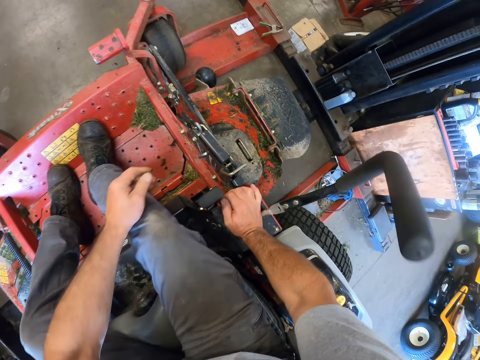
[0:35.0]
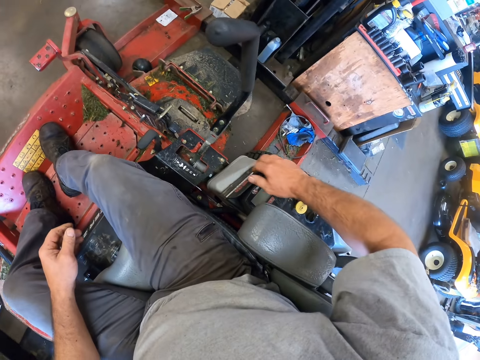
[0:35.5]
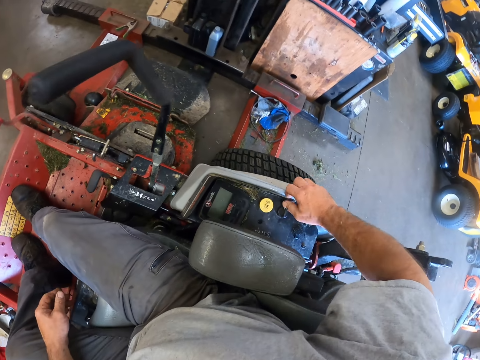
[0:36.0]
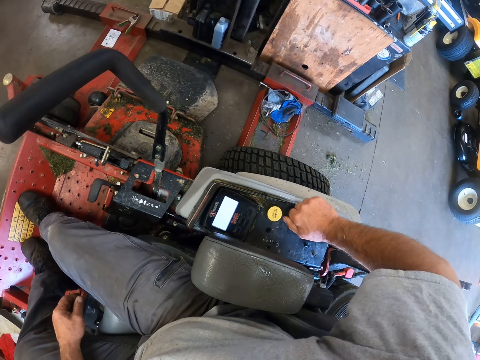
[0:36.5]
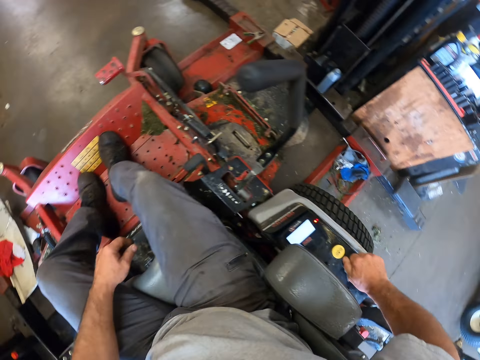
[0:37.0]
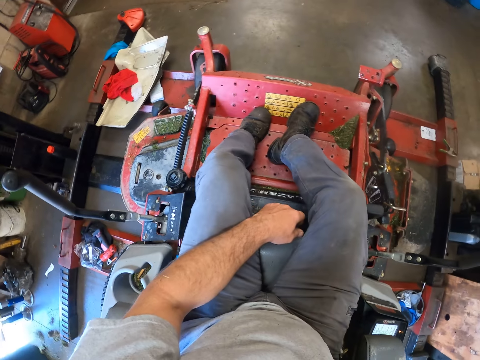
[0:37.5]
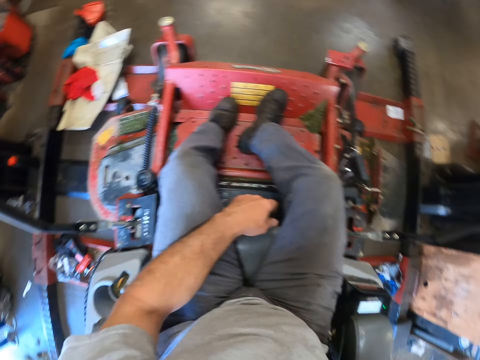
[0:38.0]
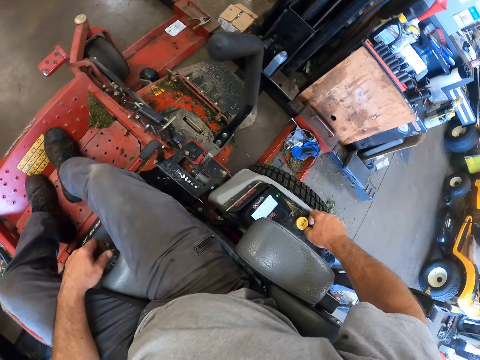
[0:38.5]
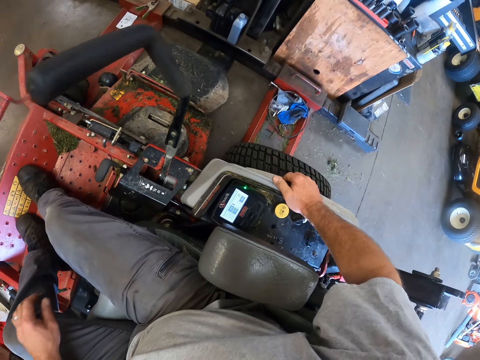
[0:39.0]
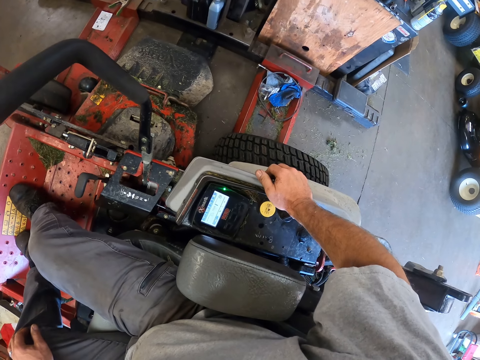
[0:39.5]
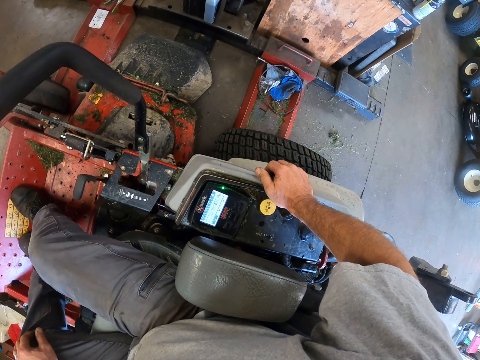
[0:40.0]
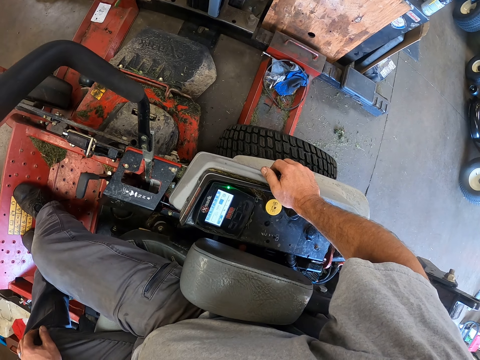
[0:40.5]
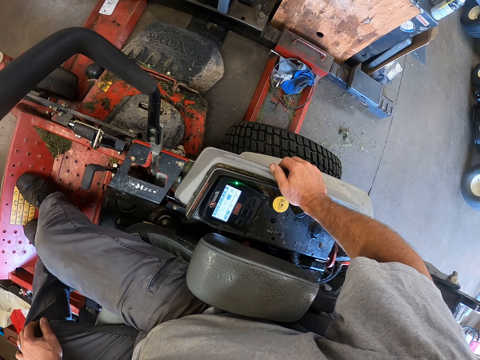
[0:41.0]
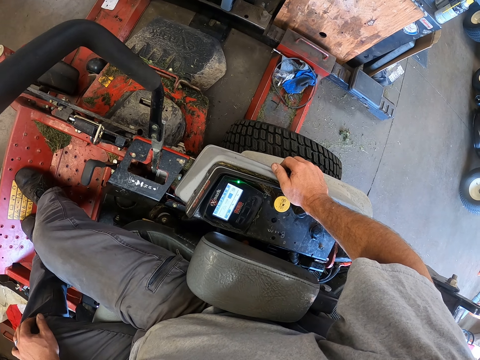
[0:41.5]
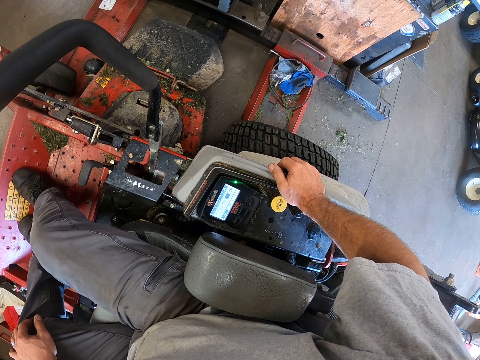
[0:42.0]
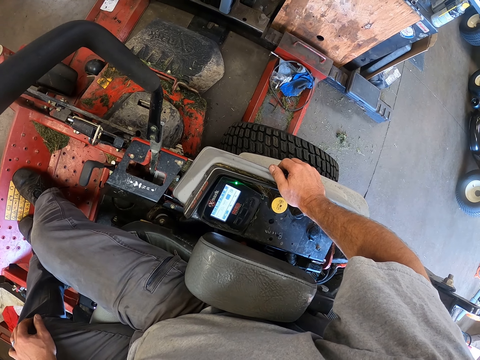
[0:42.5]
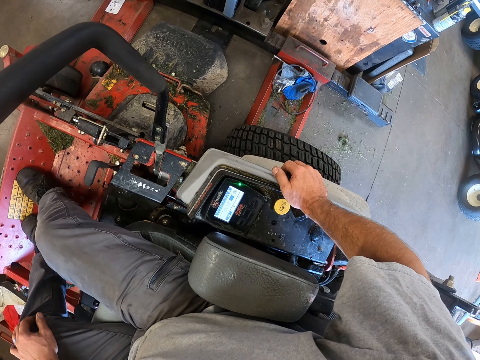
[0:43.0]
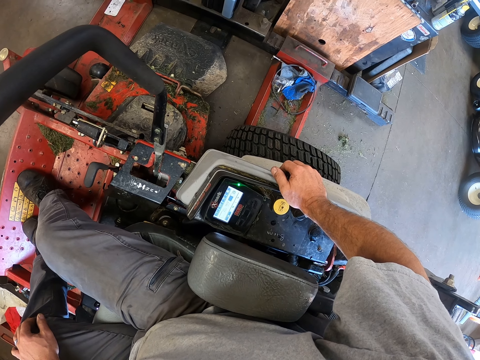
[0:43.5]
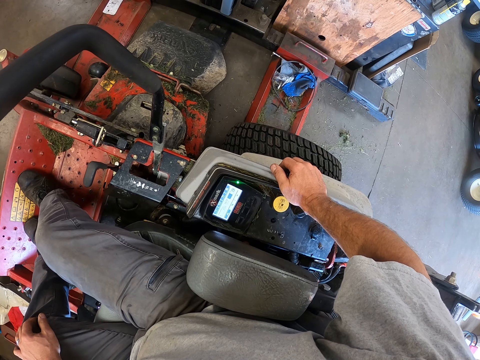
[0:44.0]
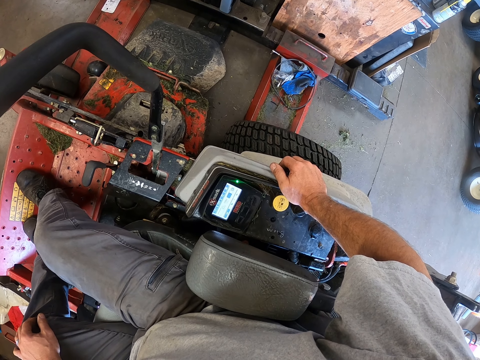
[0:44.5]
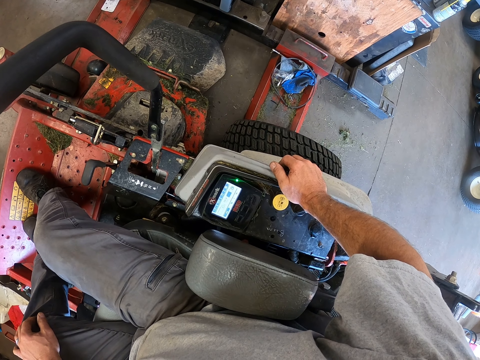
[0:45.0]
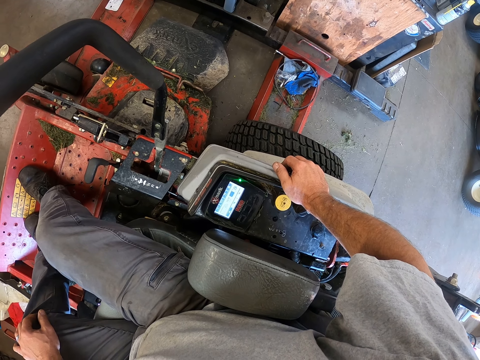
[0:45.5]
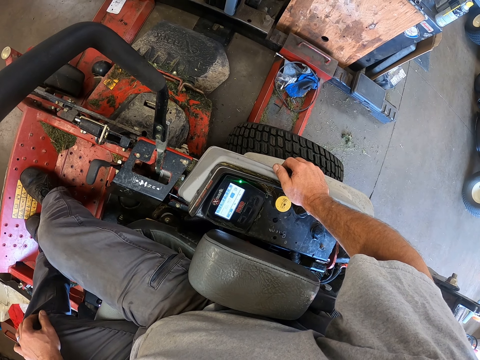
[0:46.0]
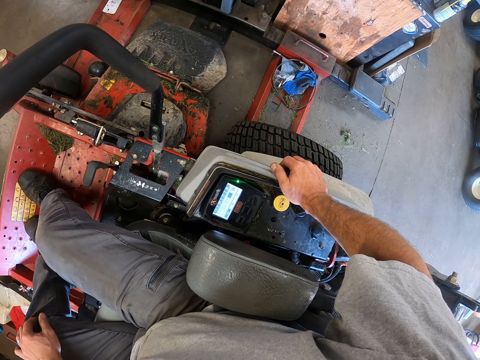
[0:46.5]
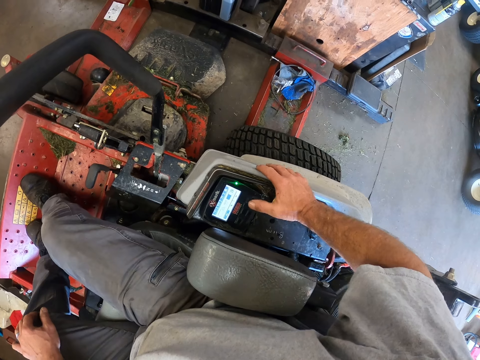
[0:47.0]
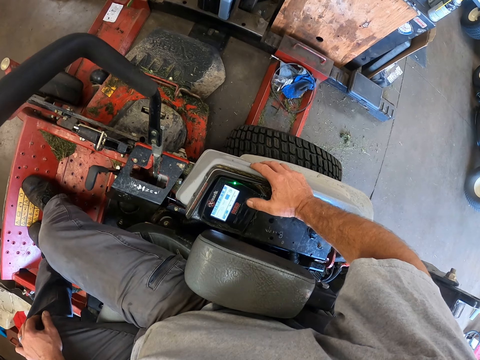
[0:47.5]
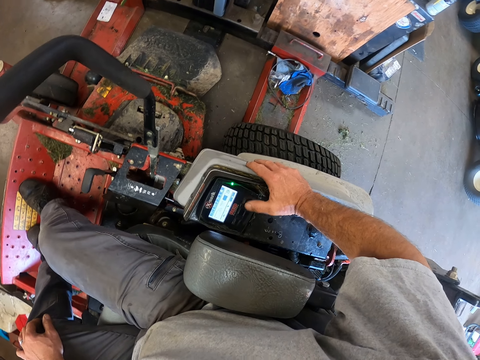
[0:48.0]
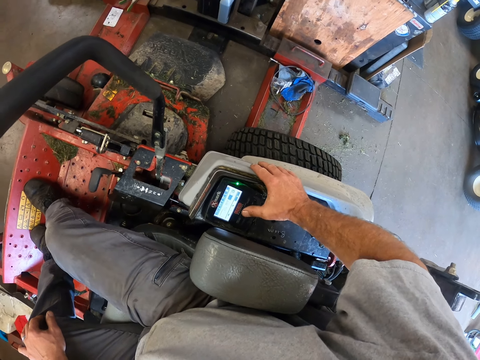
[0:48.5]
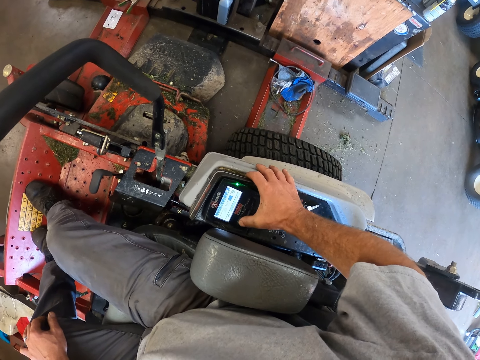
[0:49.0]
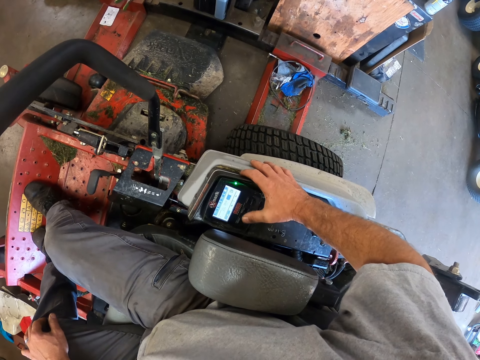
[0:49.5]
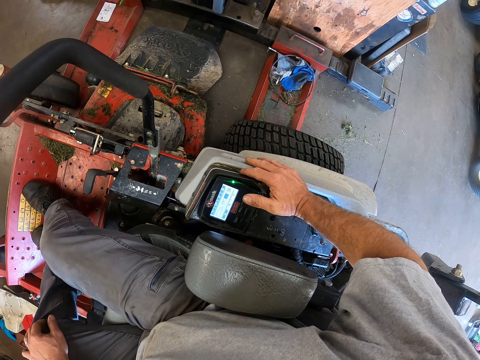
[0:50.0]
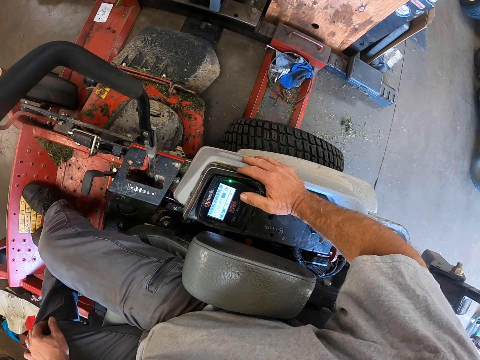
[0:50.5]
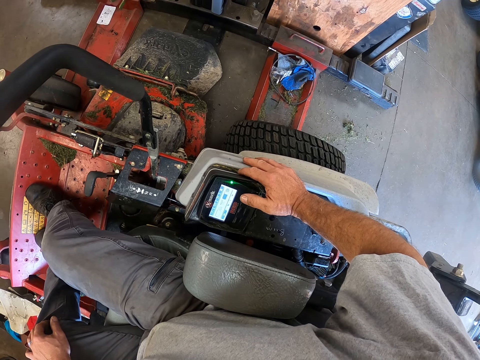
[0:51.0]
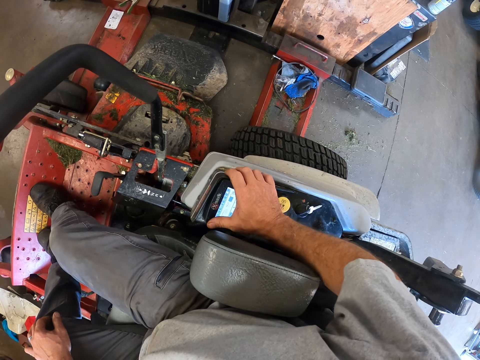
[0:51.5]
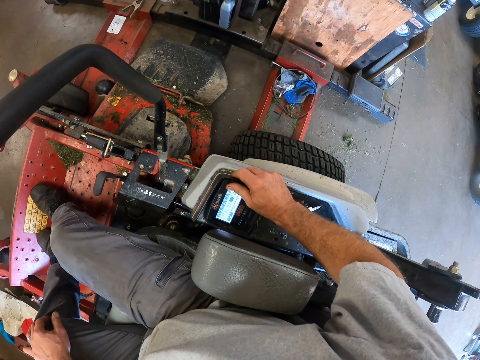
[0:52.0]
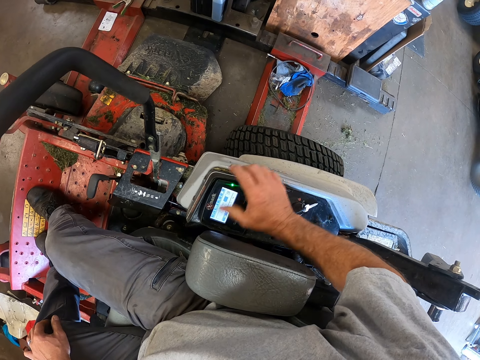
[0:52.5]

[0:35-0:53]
The camera wearer puts on the lawn mower ignition. He places his right hand on the lawn mower dashboard. He stares at the lawn mower. He presses some buttons on the lawn mower dashboard. He operates the lawn mower. He wipes the screen of the lawn mower dashboard with his thumb.

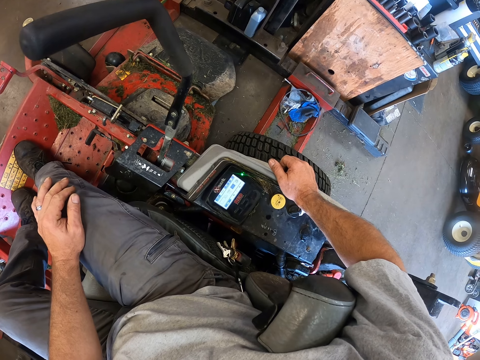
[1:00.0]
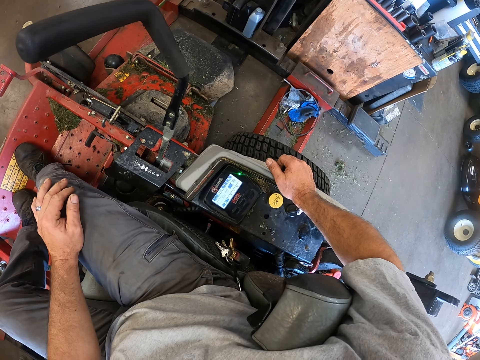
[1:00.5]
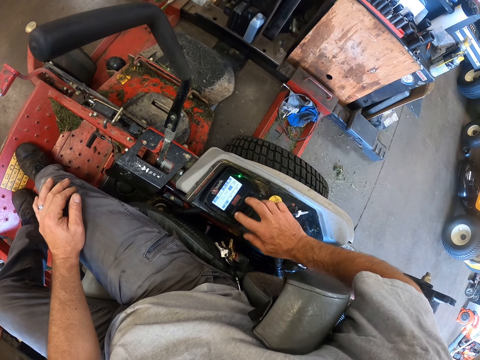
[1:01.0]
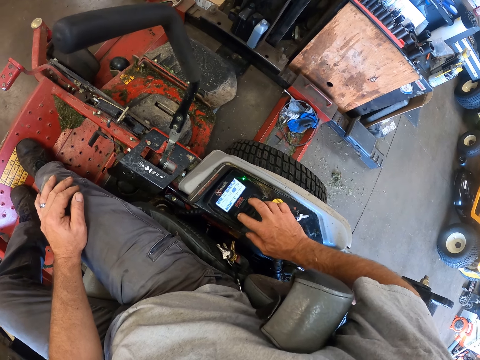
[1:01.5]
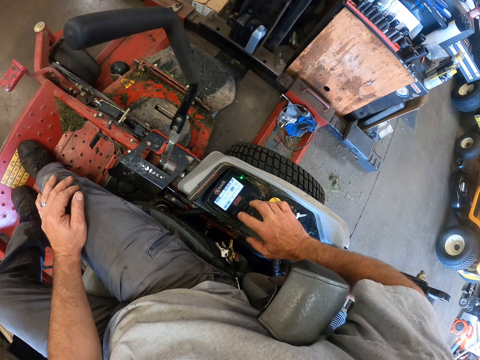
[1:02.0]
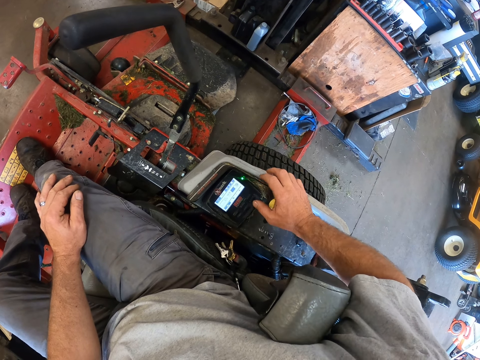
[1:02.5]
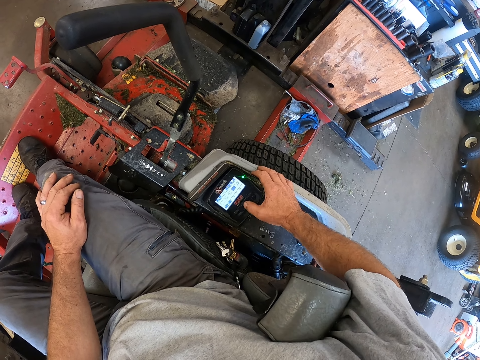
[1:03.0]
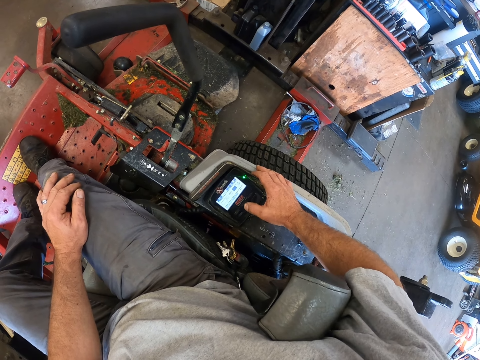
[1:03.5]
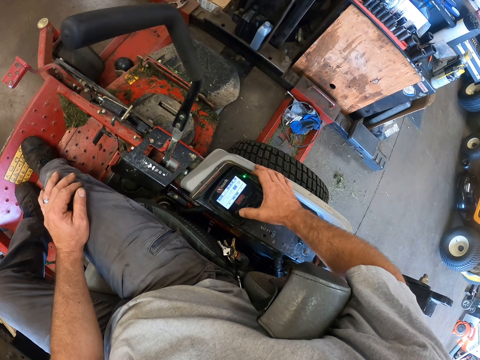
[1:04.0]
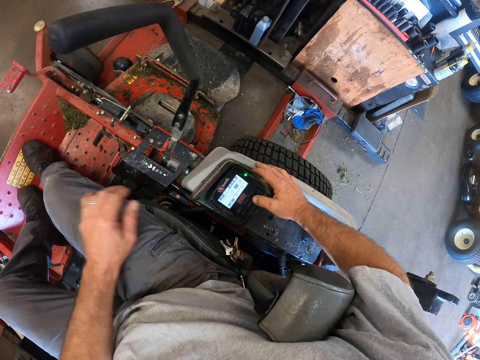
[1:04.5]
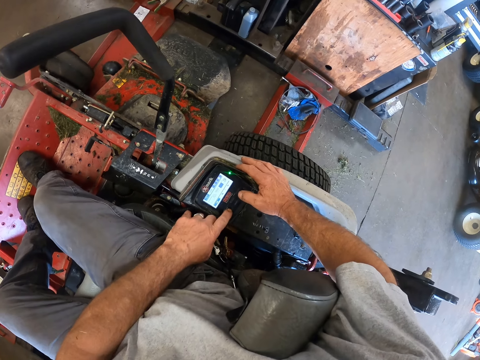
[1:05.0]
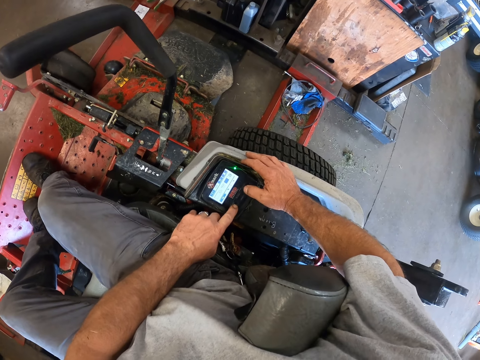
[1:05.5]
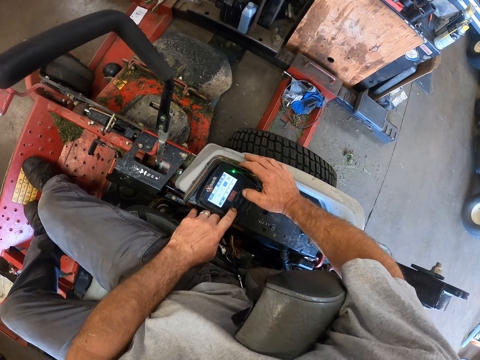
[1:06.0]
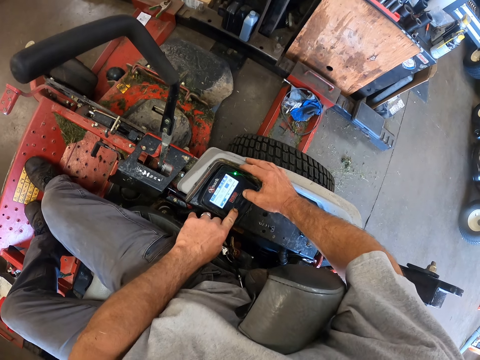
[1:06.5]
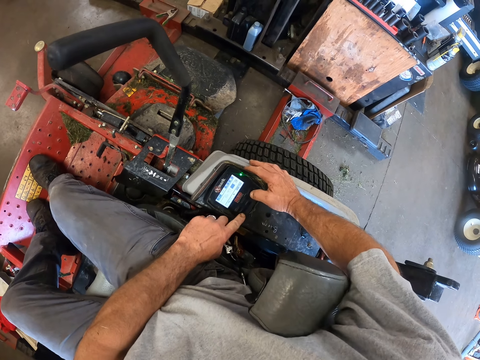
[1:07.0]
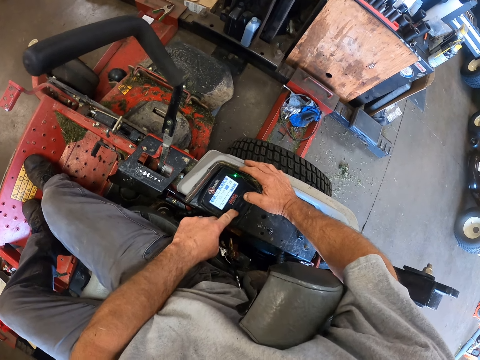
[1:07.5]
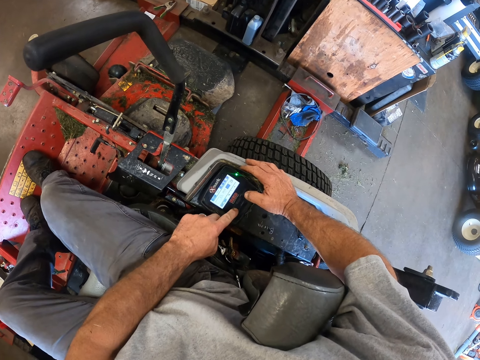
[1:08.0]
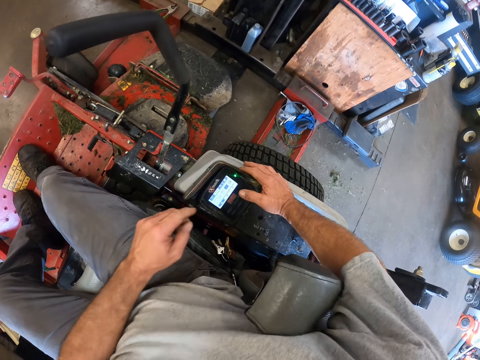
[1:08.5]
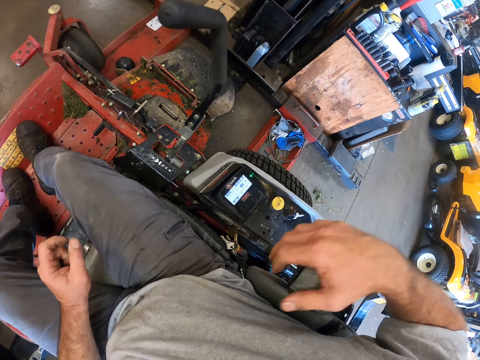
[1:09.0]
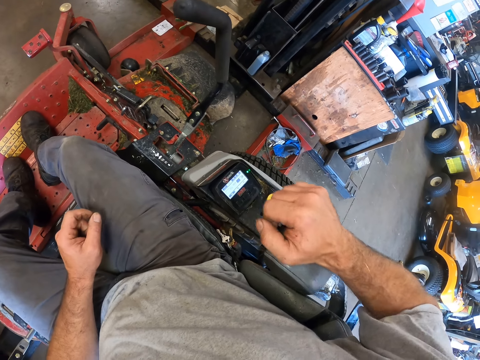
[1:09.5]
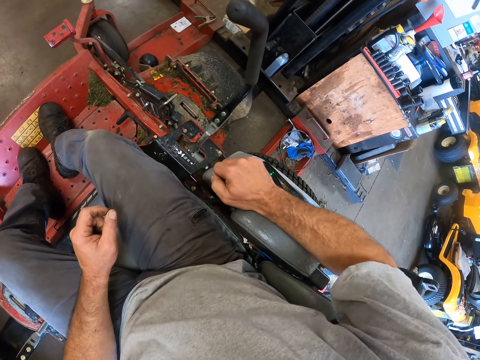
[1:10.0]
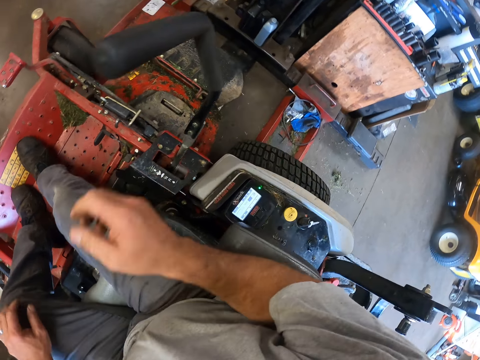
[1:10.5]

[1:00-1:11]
The camera wearer presses some buttons on the lawn mower dashboard with his right hand. He operates the lawn mower. He presses some buttons on the lawn mower dashboard with both hands. He places his right hand on the seat armrest. He pulls the chair armrest of the lawn mower down with his right hand.
